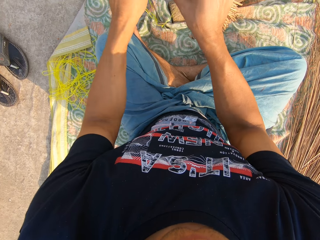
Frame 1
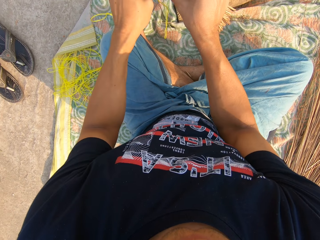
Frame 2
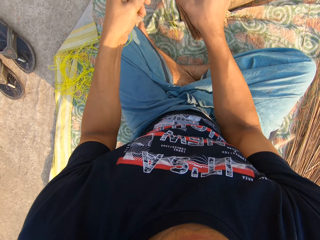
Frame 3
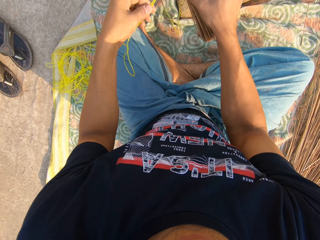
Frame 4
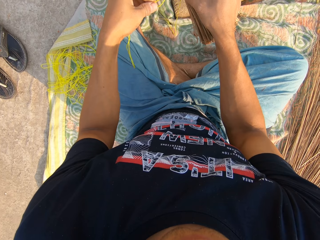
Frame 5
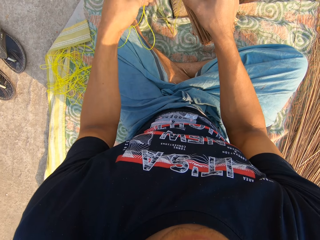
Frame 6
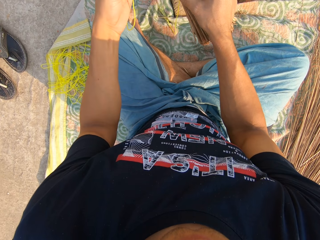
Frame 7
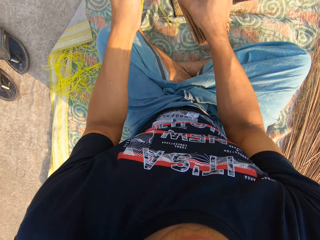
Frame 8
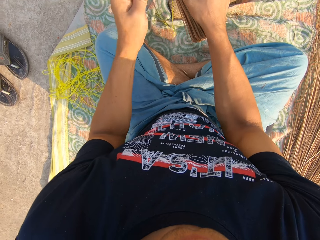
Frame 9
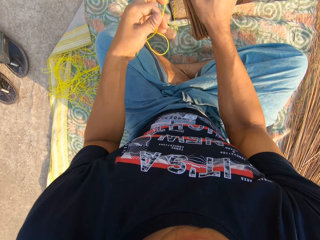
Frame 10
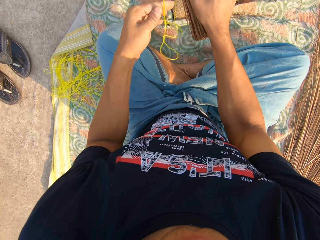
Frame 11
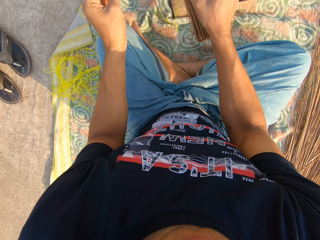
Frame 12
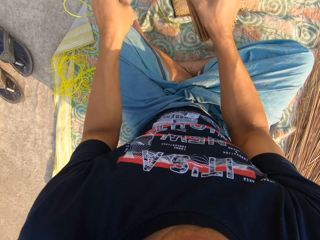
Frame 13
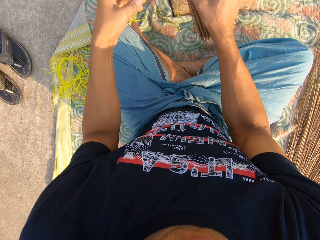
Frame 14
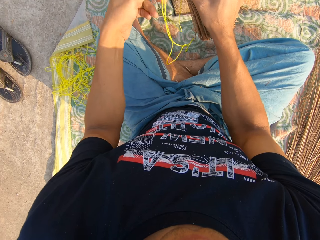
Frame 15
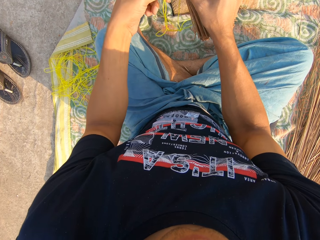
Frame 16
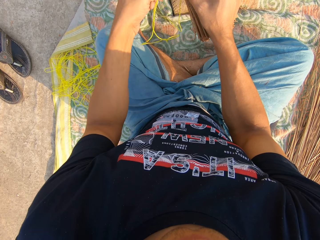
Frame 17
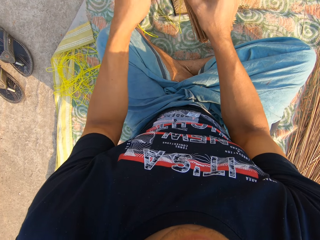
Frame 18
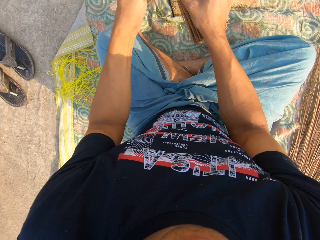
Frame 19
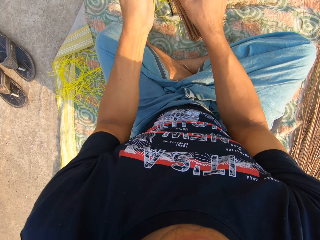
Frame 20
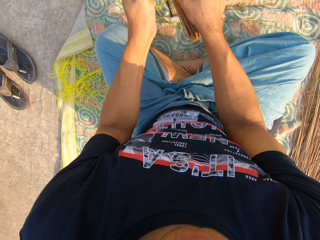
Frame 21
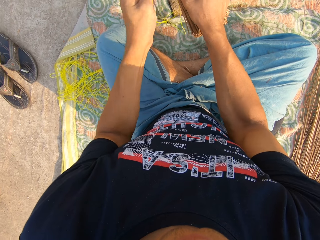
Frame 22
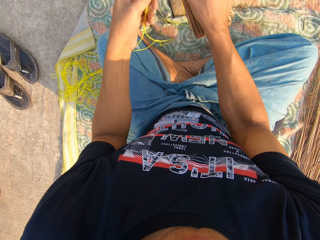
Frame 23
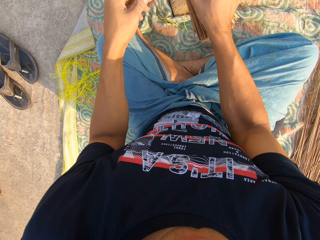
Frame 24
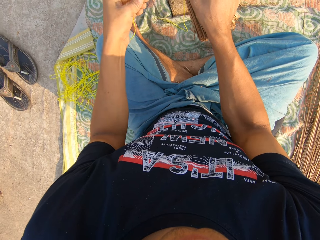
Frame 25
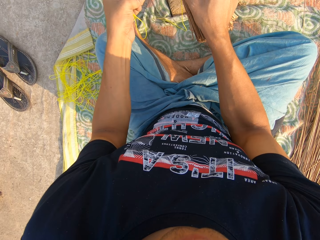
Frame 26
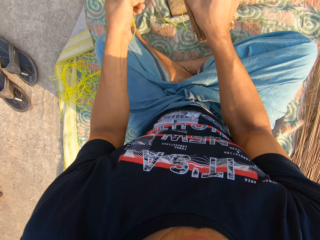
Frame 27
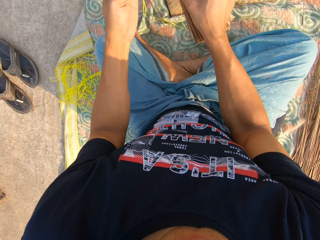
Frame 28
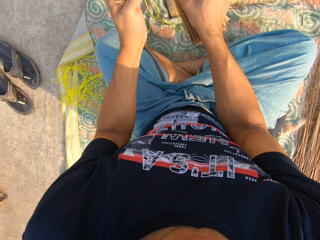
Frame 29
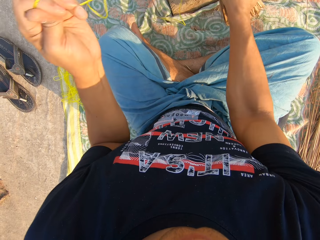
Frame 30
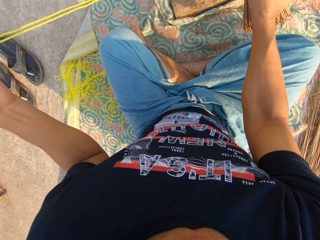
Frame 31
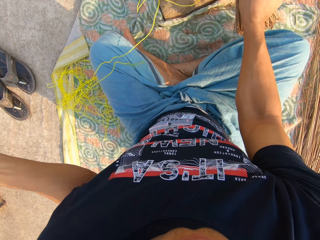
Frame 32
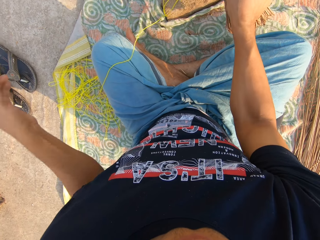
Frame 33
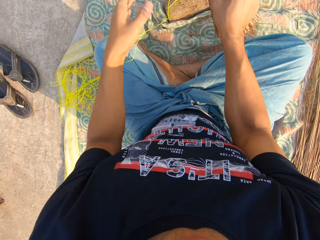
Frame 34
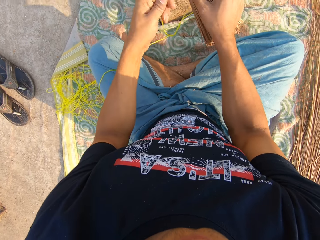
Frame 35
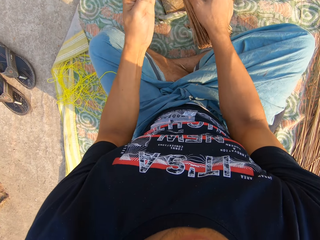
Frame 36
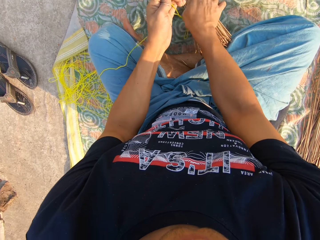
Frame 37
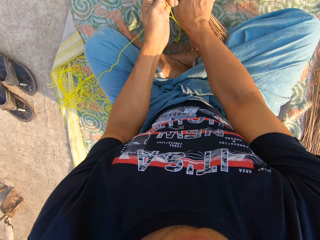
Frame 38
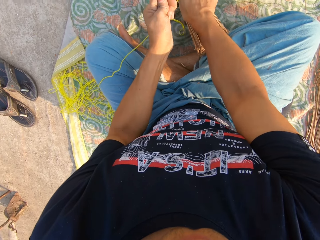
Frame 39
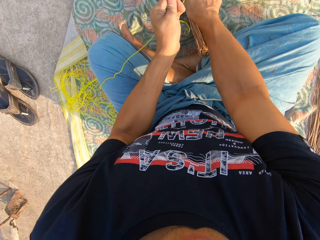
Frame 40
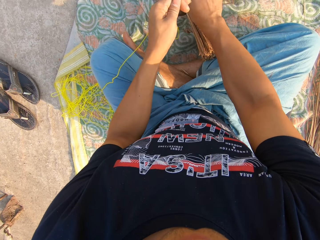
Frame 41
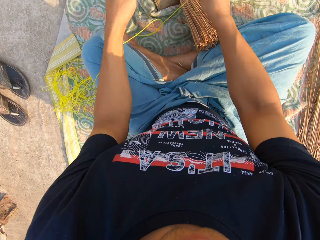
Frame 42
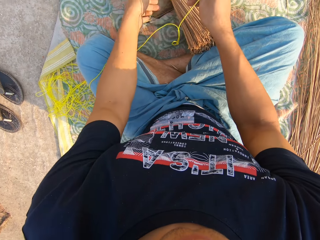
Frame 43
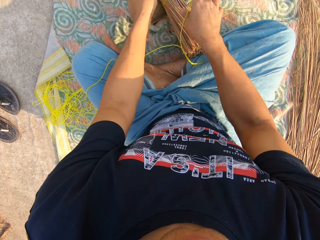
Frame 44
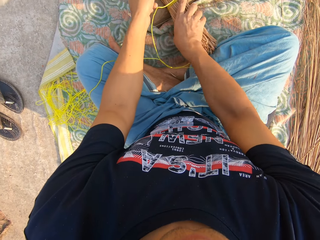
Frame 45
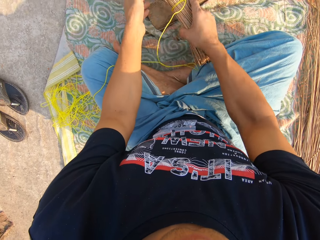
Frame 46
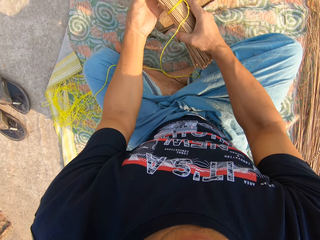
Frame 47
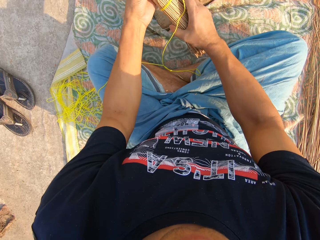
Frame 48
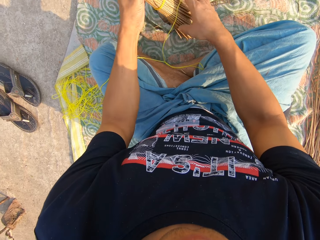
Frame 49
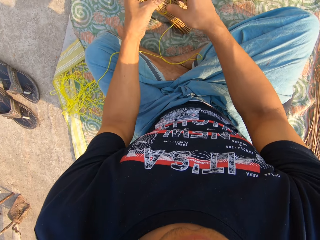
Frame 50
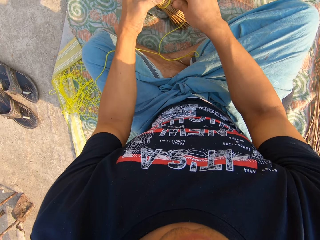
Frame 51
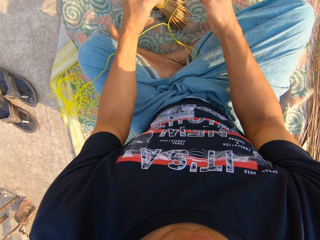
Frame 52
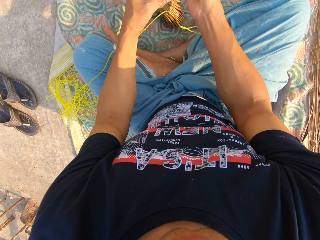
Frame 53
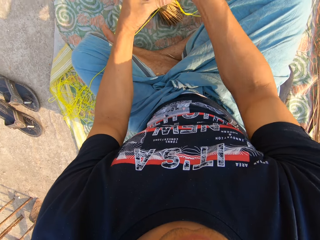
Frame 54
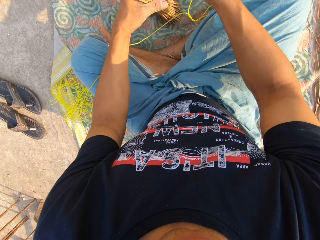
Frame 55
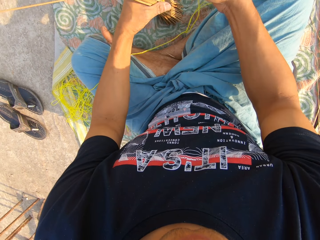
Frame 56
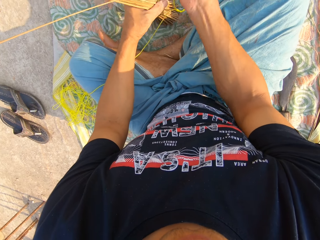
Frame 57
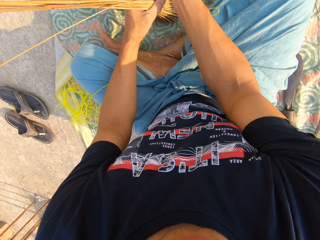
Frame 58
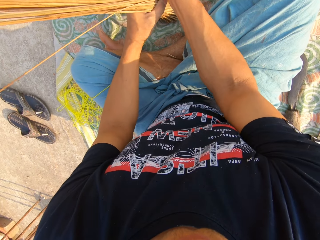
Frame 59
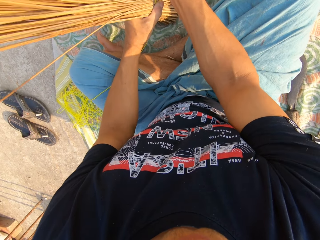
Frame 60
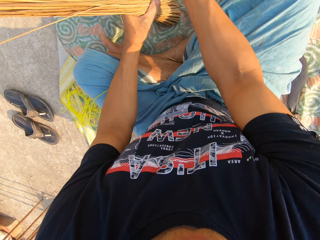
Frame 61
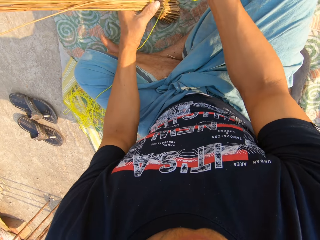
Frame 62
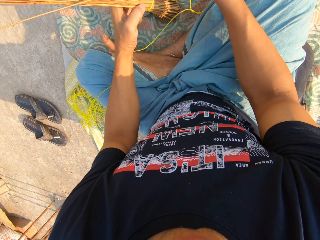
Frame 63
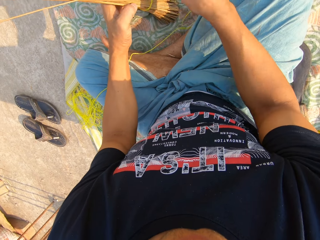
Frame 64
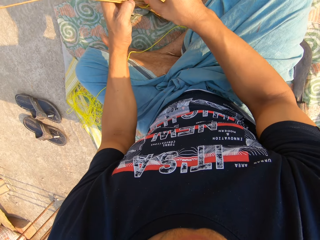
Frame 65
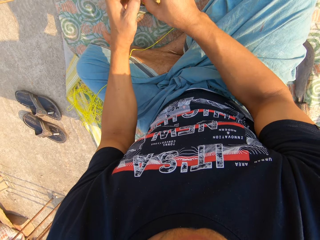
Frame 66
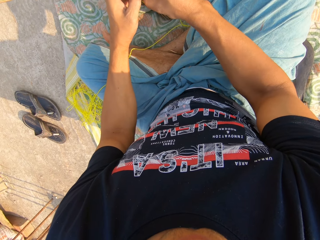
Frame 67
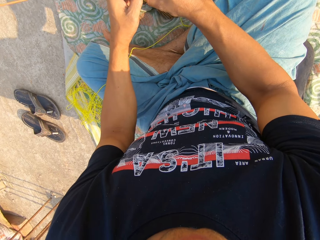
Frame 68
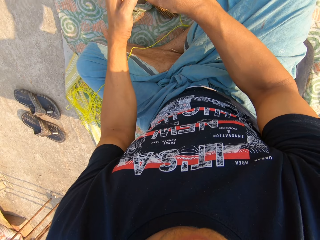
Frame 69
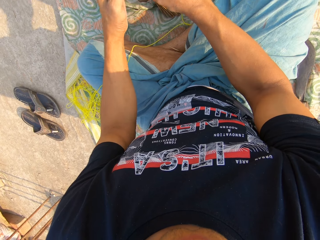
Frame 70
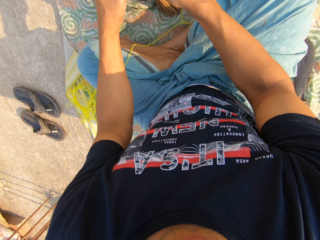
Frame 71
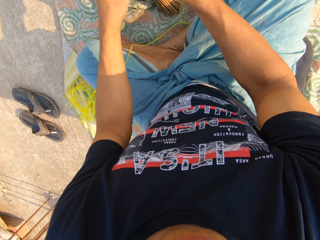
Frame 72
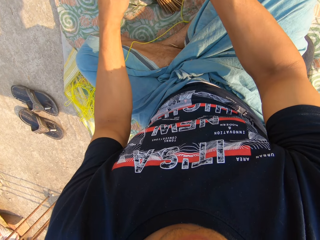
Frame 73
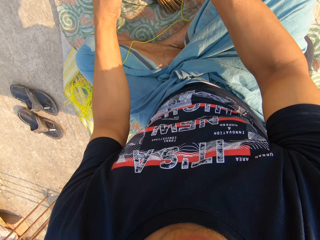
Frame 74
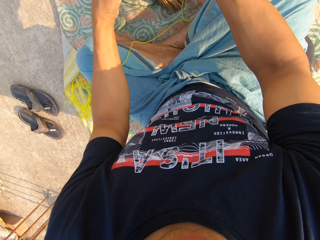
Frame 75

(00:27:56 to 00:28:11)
The camera wearer places the broomsticks on the board and ties the rope on the broomsticks. They pick up the broomstick, place the edge of the broomstick on the cloth, and tie the rope on the broomsticks.

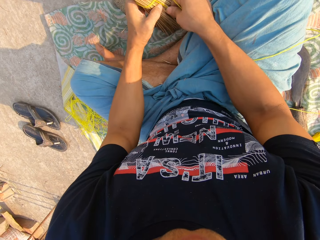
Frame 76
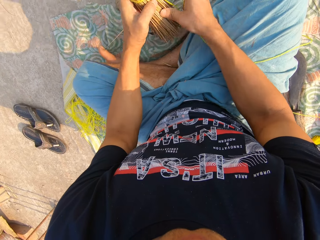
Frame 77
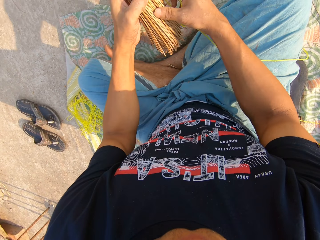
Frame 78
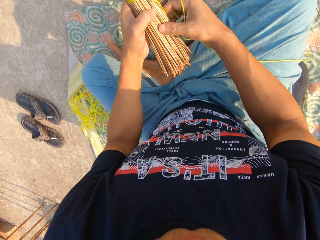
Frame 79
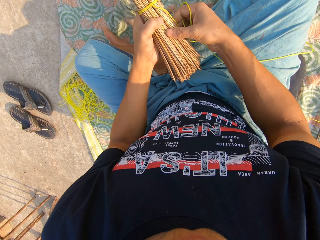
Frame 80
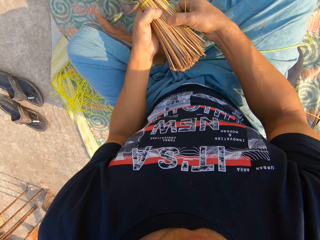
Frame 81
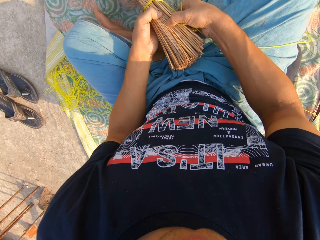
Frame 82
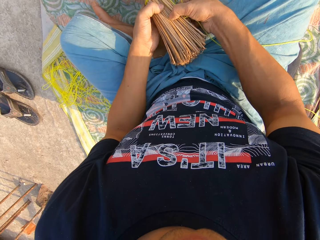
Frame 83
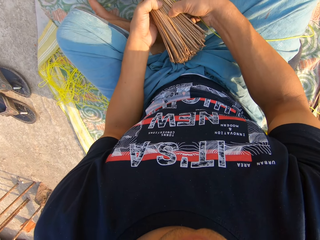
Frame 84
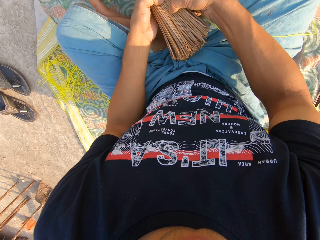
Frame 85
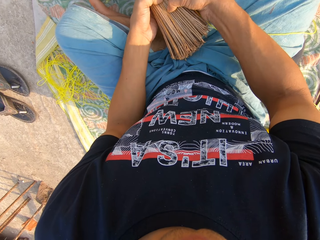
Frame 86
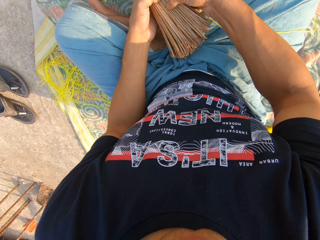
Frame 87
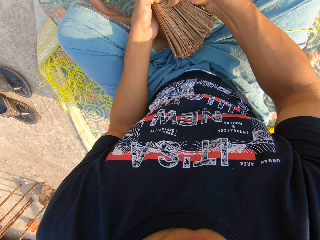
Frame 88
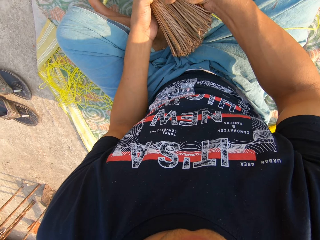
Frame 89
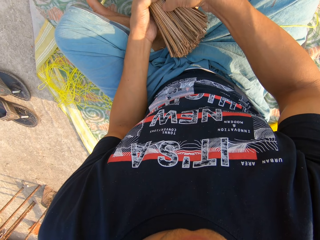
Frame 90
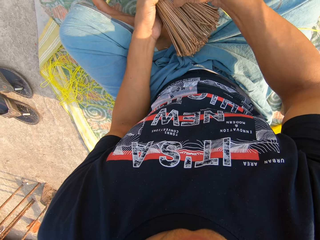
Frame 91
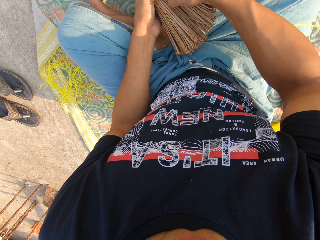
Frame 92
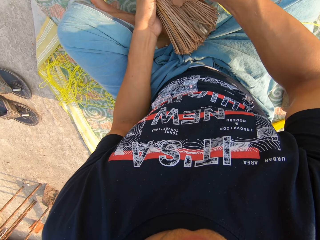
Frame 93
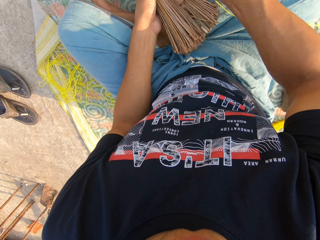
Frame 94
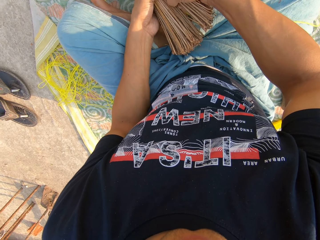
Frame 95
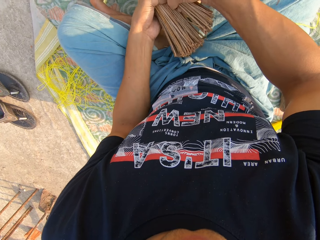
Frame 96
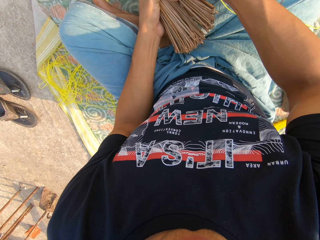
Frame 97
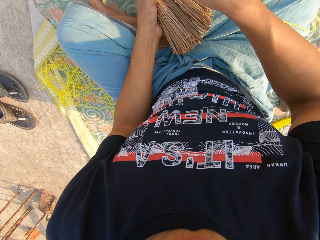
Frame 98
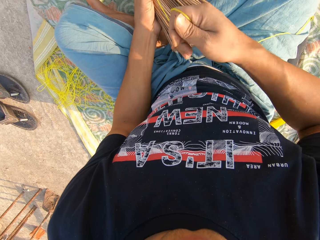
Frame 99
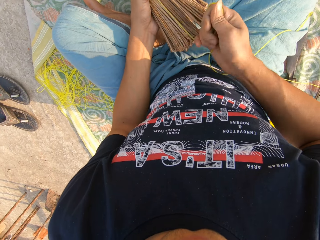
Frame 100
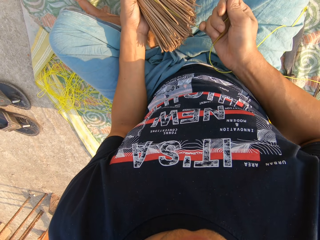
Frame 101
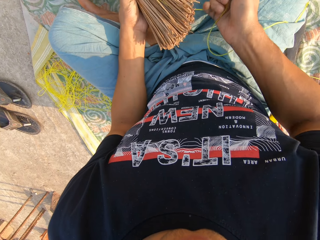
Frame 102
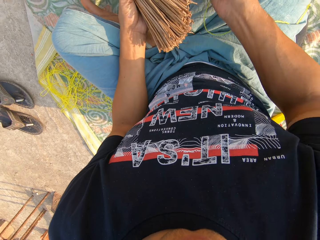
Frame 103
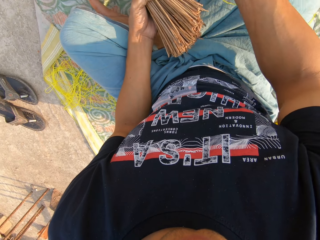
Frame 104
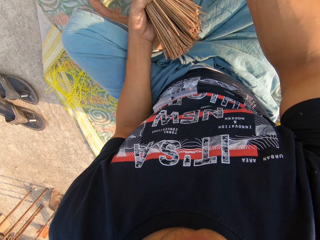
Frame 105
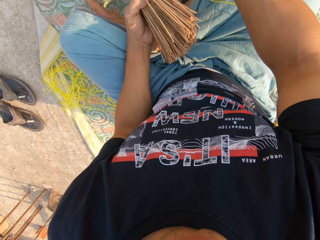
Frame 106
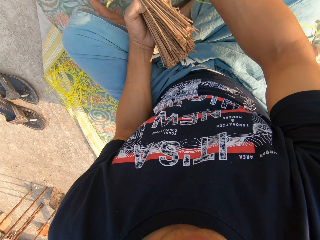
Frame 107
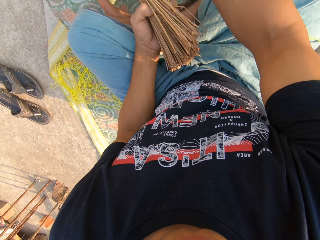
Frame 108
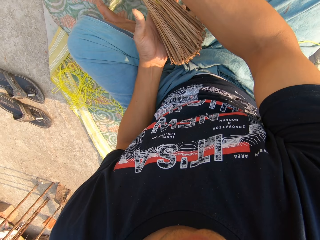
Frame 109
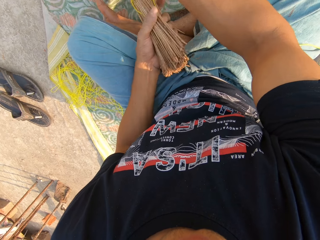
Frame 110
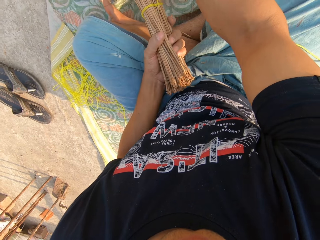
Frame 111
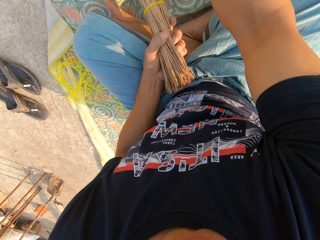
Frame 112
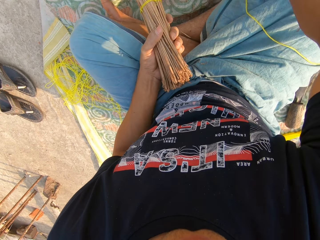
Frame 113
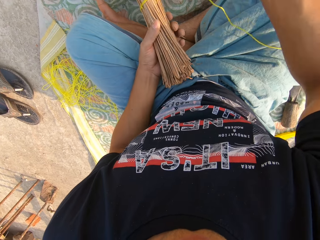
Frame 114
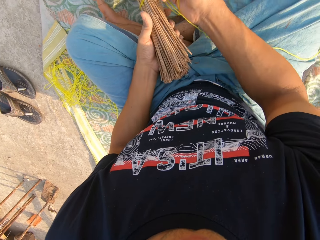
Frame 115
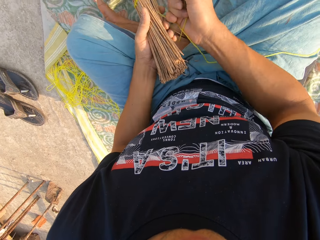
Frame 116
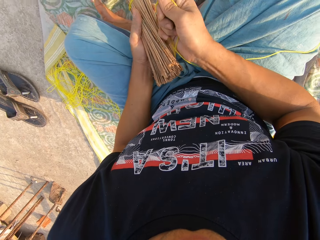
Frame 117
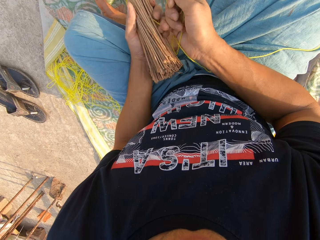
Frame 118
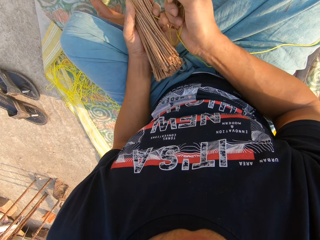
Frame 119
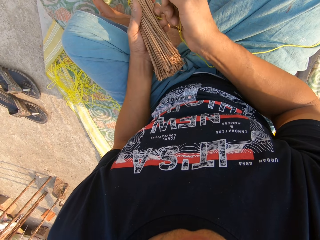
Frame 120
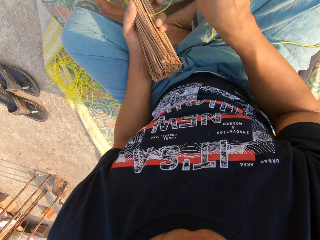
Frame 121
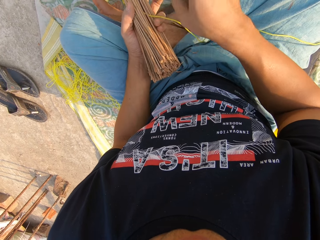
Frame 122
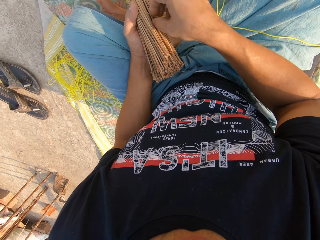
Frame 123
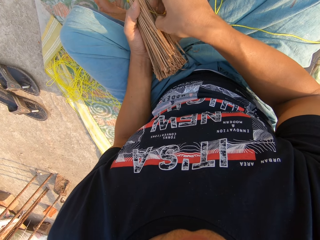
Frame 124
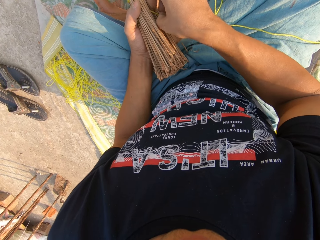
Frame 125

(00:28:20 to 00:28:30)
The camera wearer picks up the broomstick. He separates the broomsticks with his hands. He ties the rope on the broomsticks.
